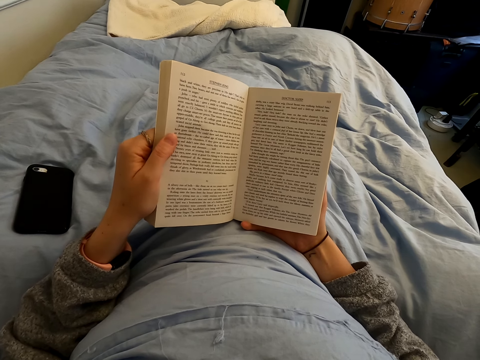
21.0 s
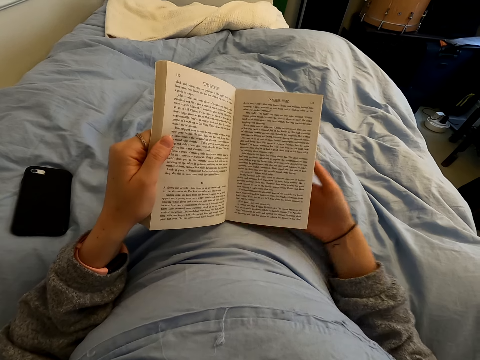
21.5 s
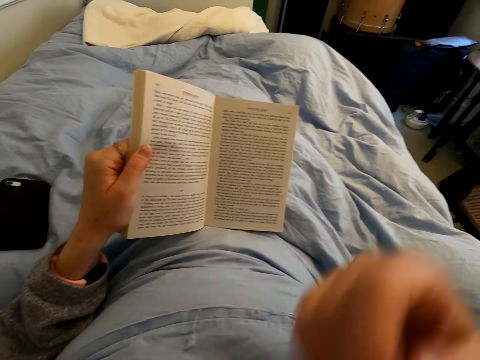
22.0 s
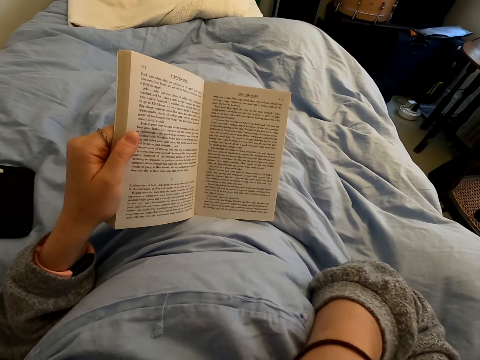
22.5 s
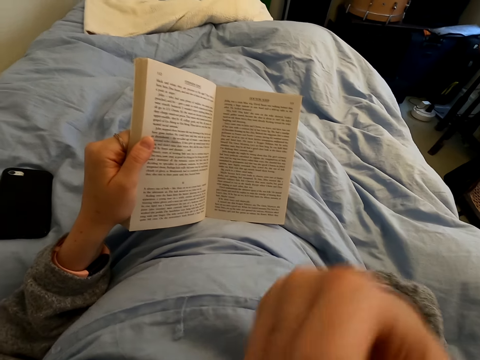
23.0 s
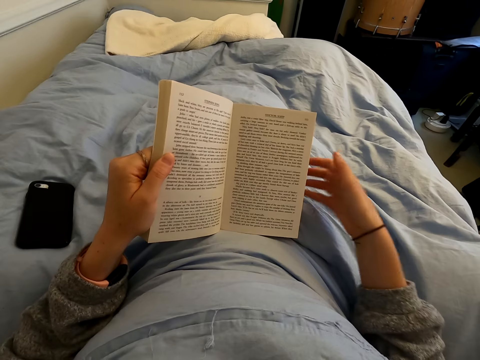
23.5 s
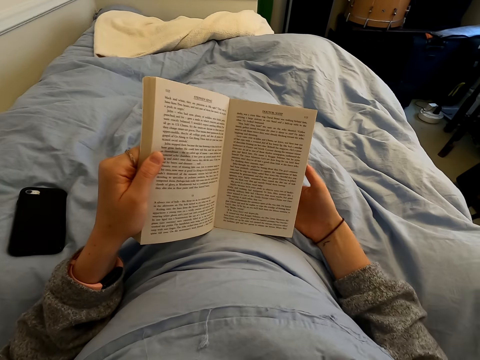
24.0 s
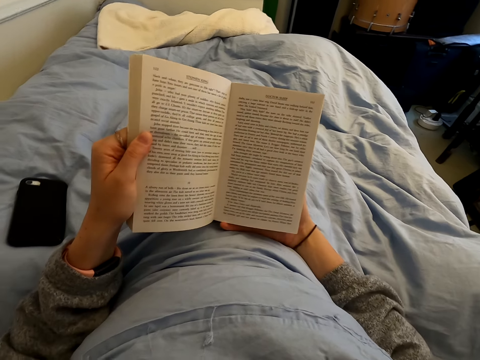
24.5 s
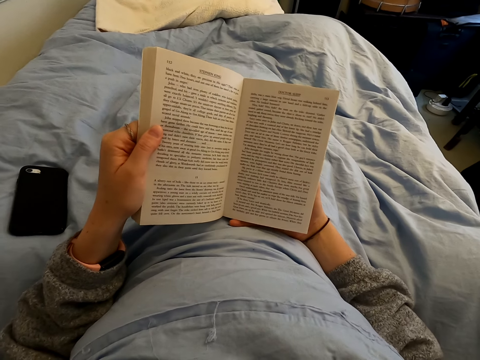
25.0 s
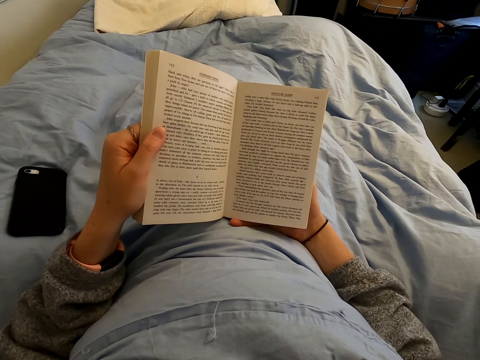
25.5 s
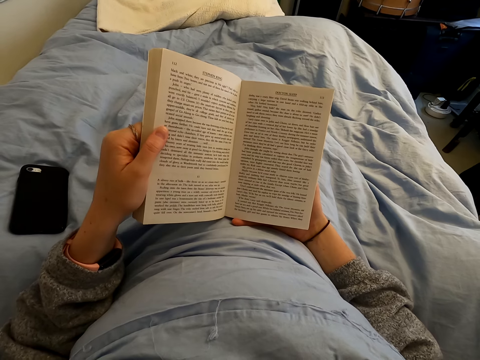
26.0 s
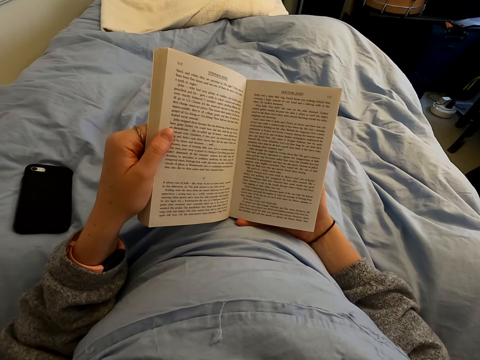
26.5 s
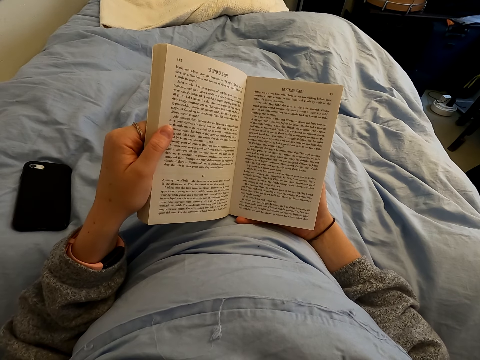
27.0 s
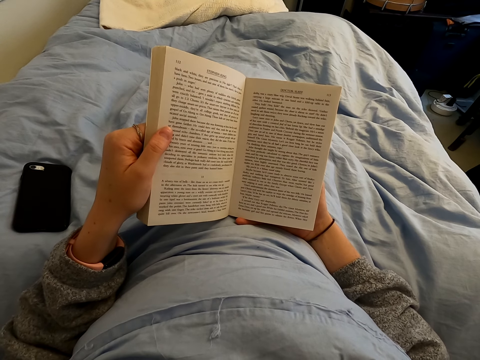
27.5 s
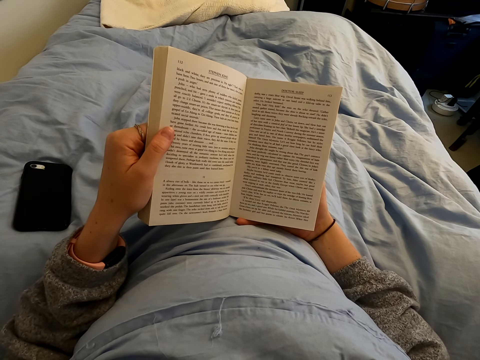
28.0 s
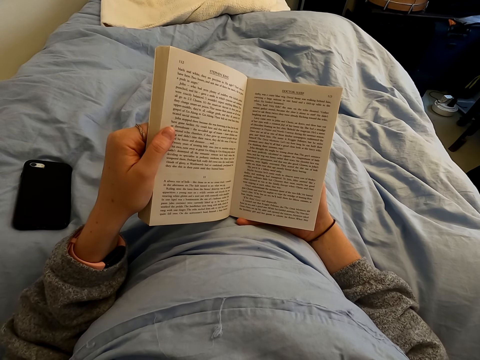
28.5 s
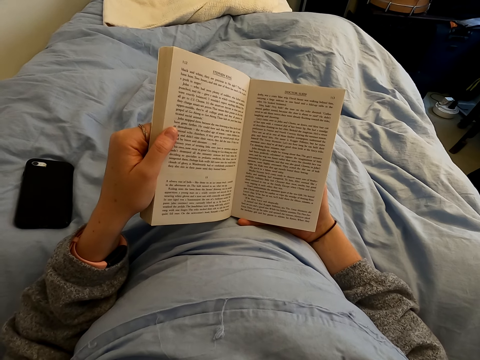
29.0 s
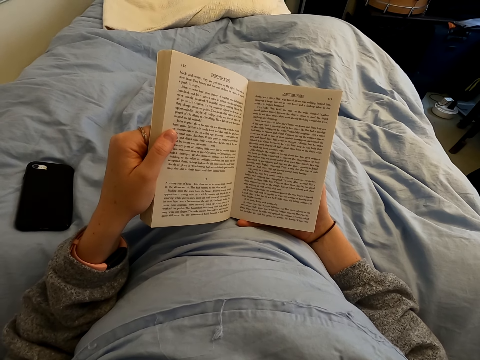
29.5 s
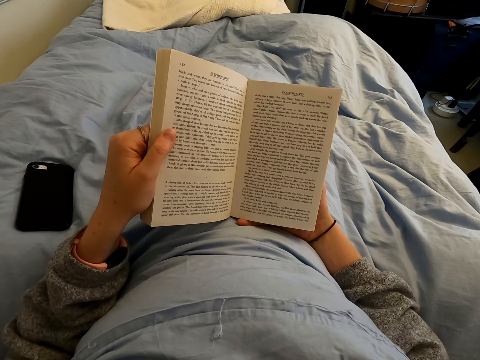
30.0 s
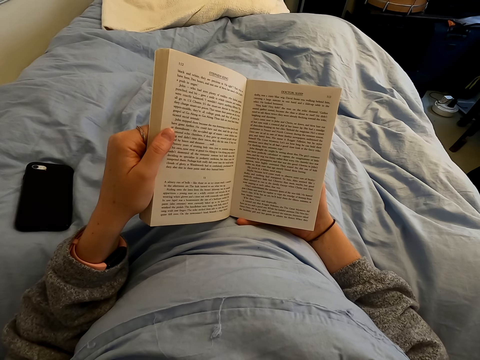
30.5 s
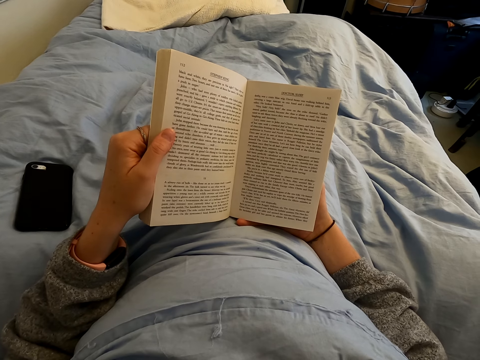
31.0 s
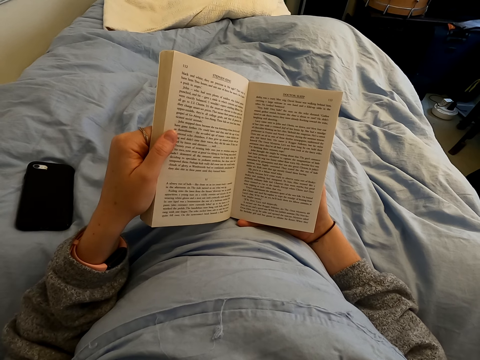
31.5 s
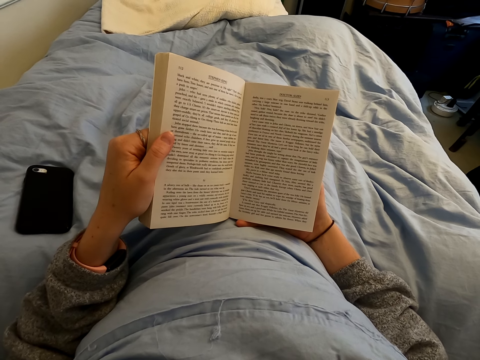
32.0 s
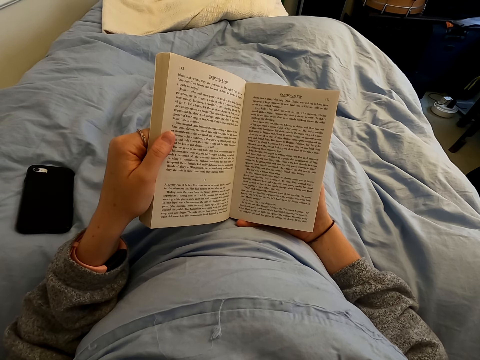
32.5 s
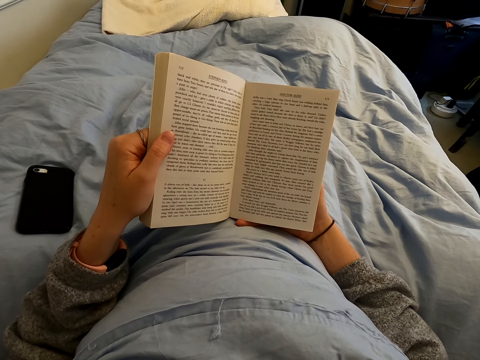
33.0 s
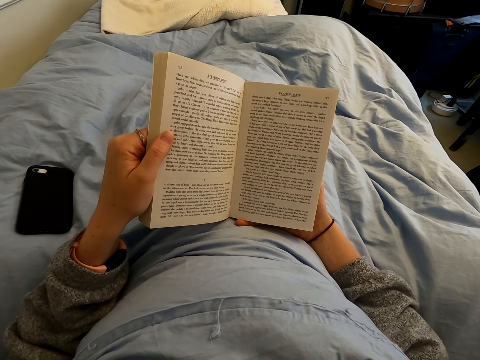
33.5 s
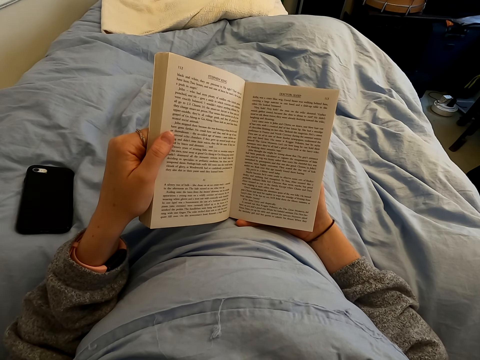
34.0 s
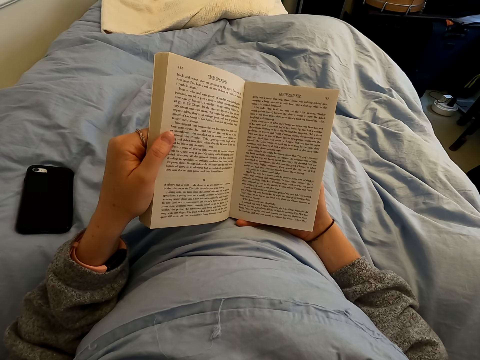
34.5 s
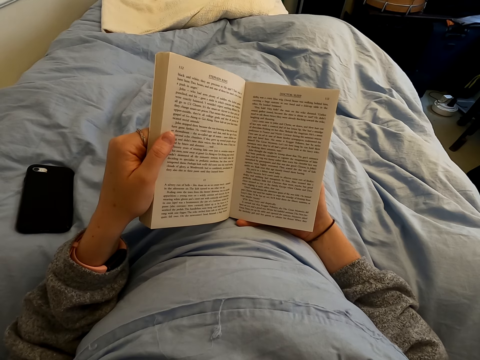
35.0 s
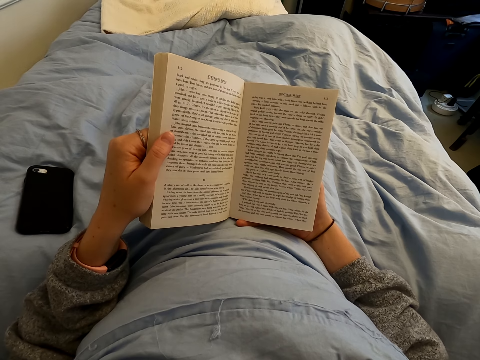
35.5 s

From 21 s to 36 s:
The camera wearer scratches his face with his right hand. He holds the book.

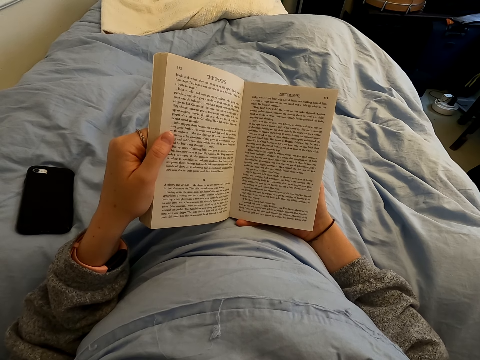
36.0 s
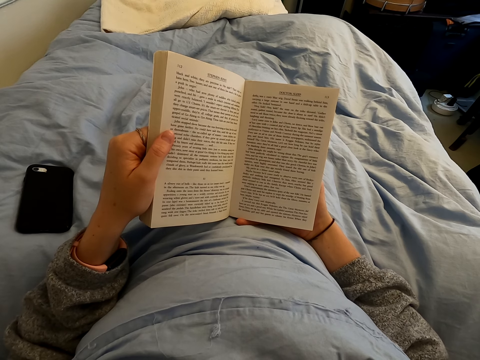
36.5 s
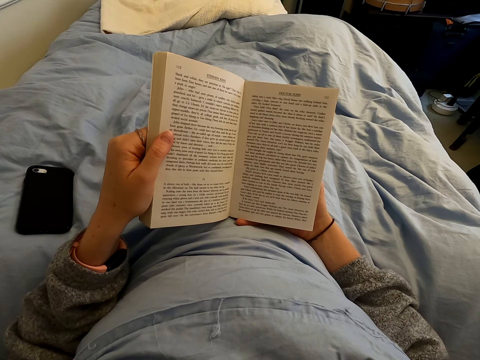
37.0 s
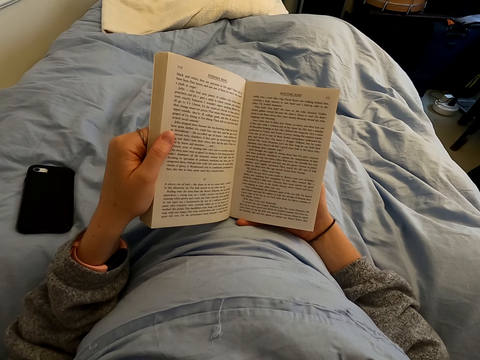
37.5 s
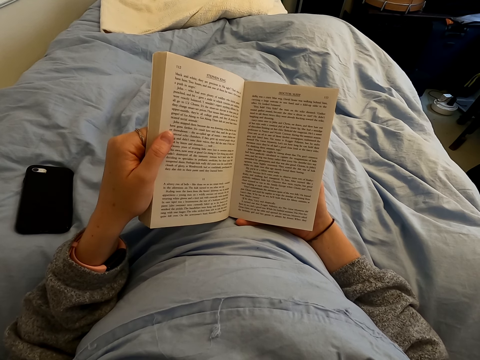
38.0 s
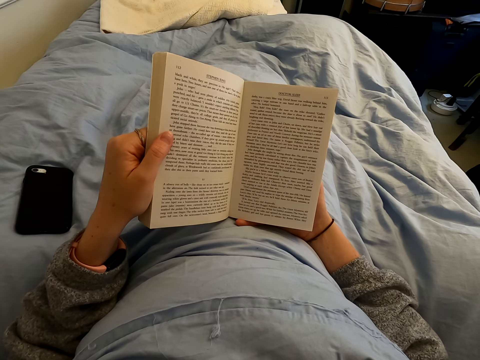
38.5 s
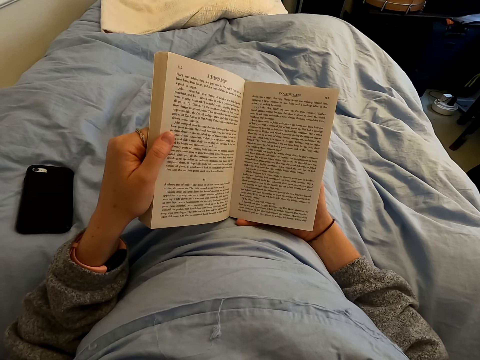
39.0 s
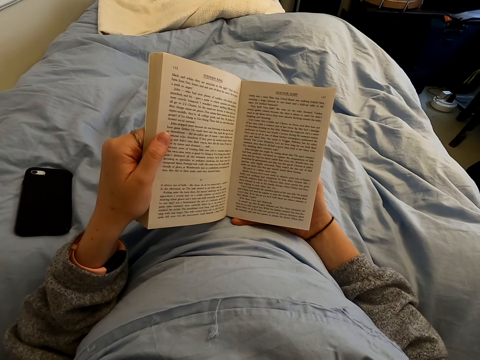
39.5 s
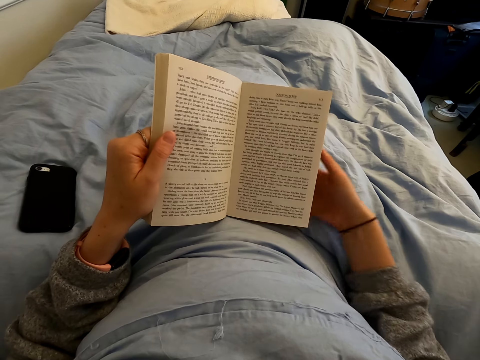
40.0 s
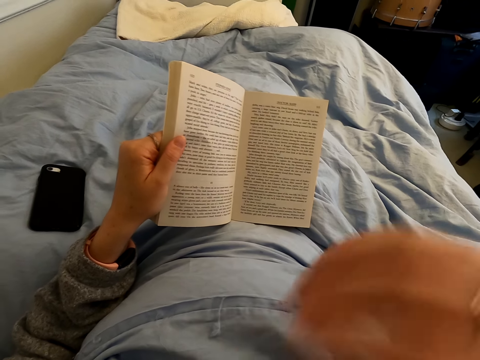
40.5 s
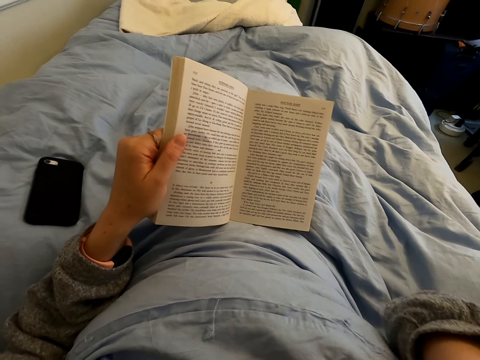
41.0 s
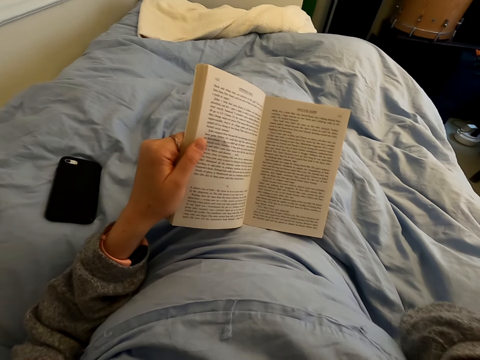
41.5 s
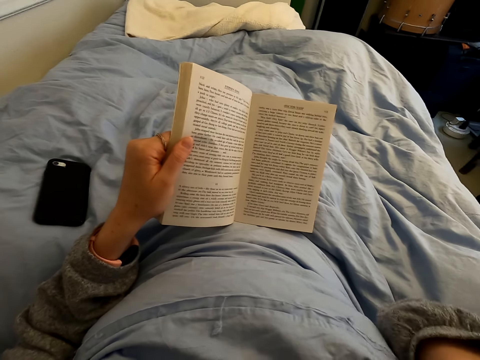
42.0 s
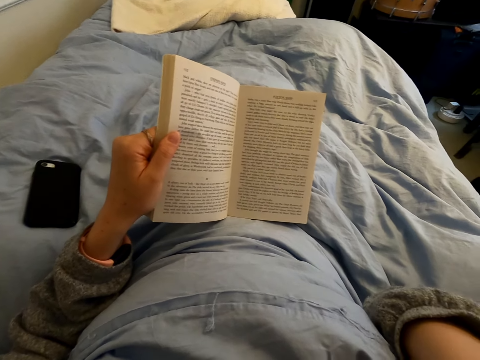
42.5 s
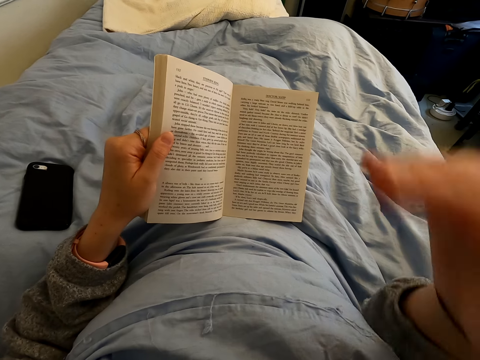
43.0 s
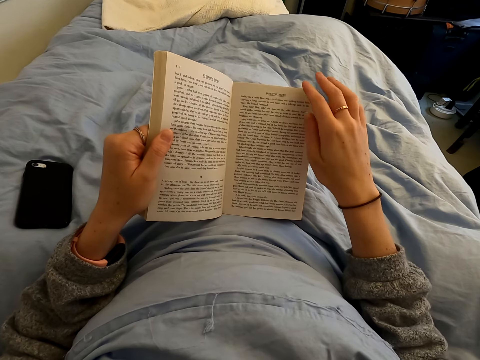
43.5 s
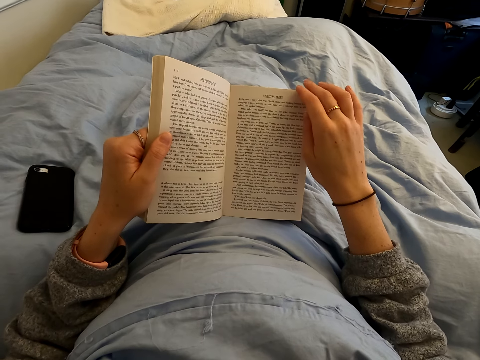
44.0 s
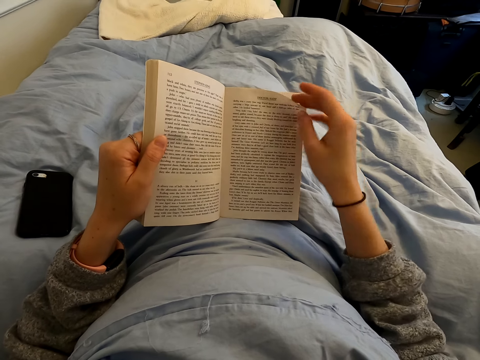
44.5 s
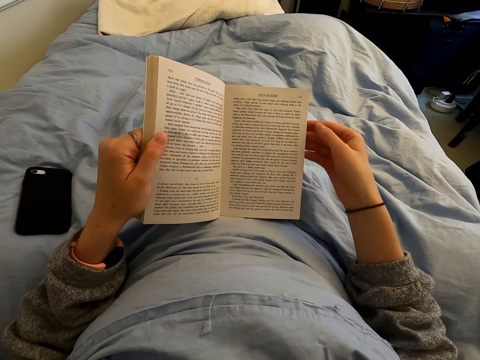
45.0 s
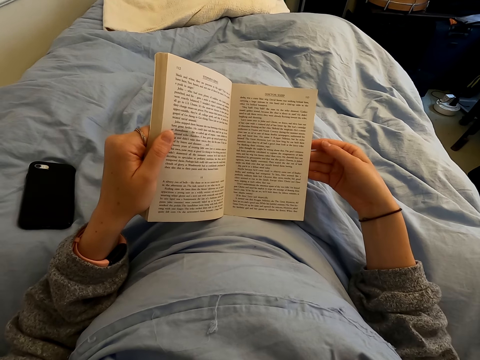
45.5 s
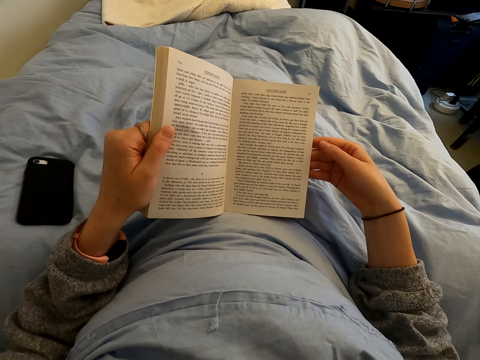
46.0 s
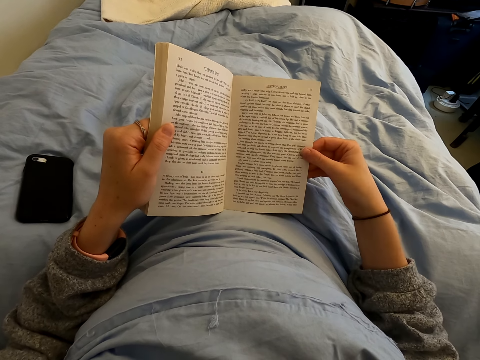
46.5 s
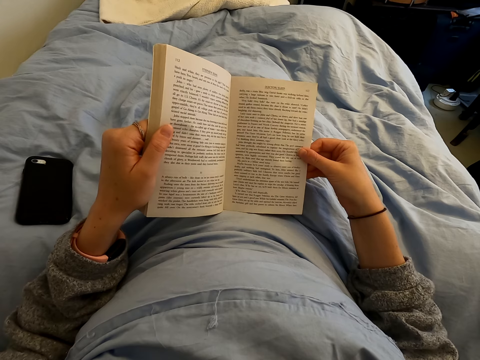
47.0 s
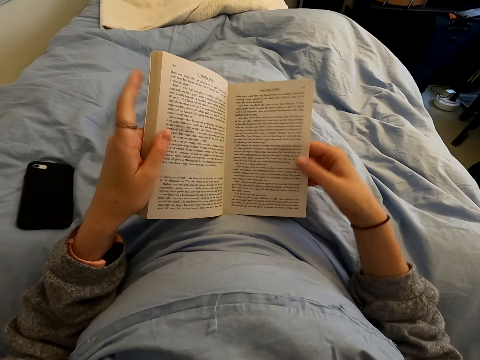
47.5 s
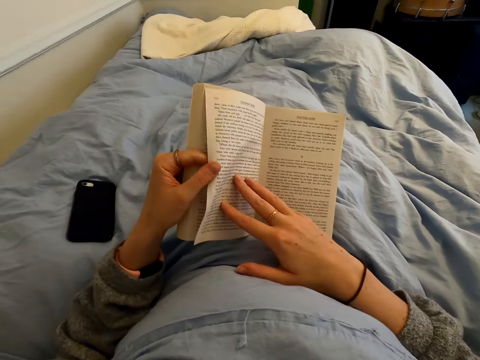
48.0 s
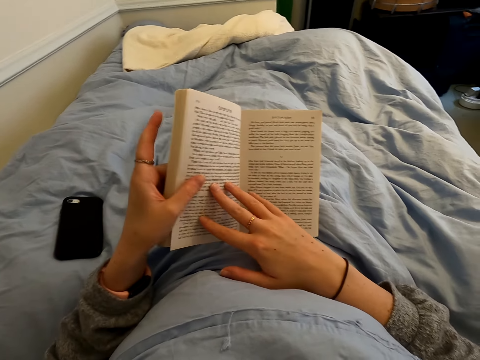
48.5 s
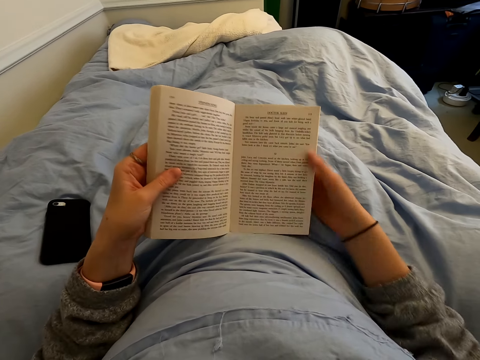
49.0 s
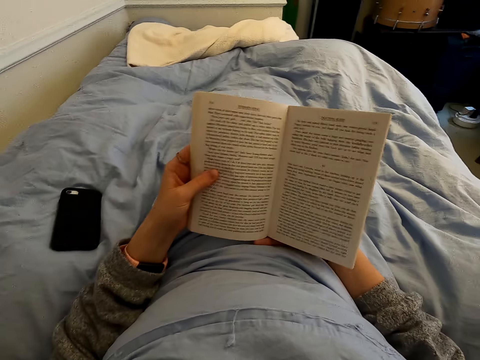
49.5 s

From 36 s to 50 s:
The camera wearer scratches his face. He holds a page of the book. He turns the page.
